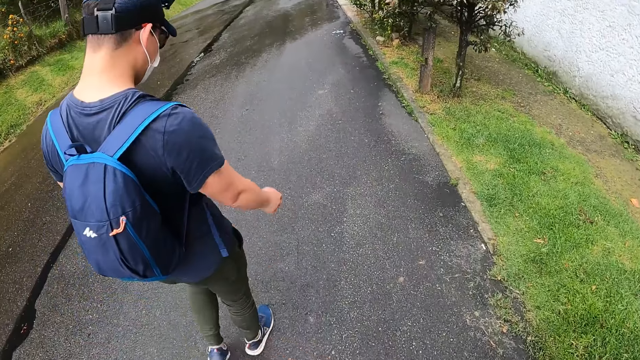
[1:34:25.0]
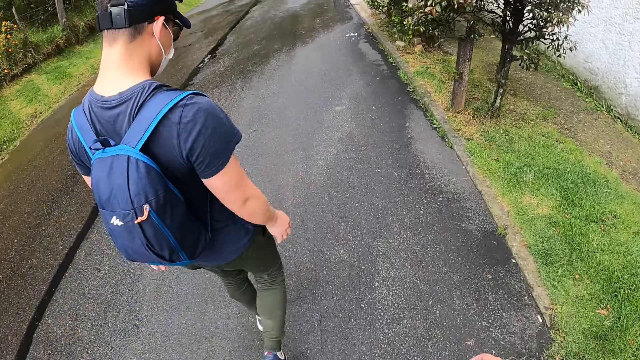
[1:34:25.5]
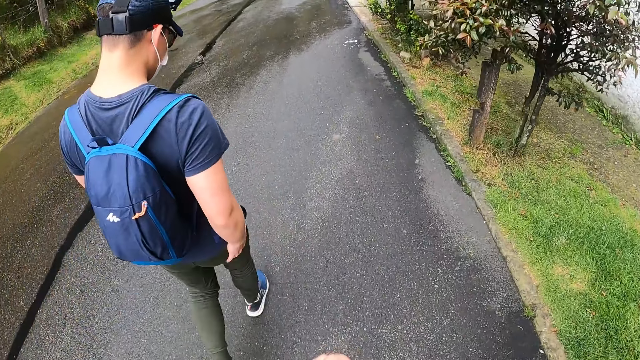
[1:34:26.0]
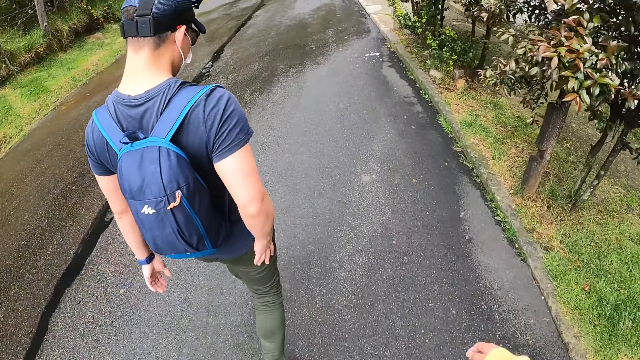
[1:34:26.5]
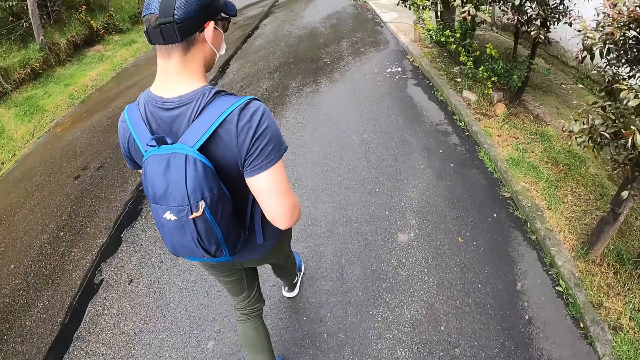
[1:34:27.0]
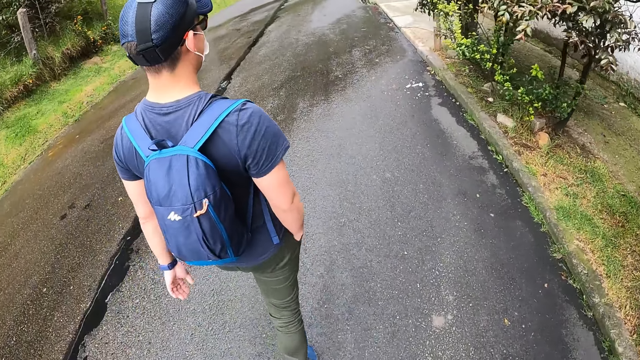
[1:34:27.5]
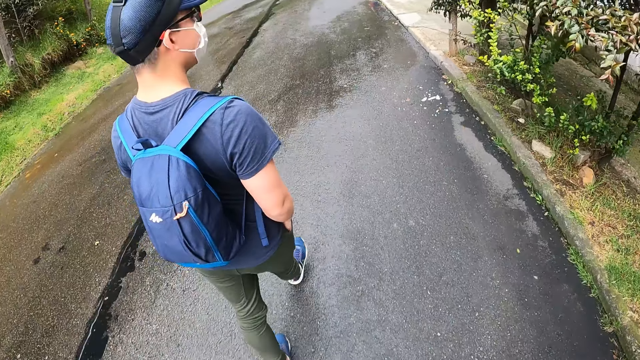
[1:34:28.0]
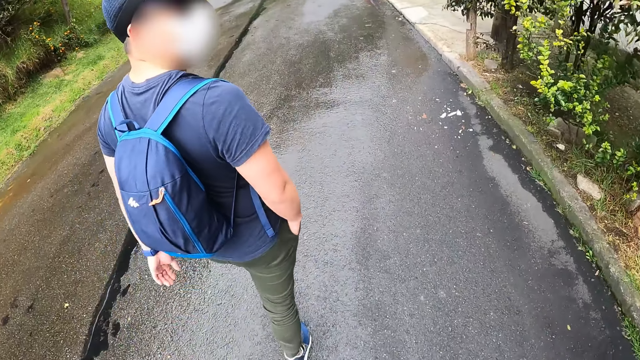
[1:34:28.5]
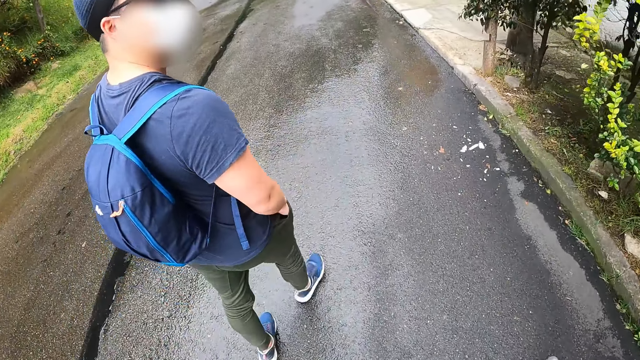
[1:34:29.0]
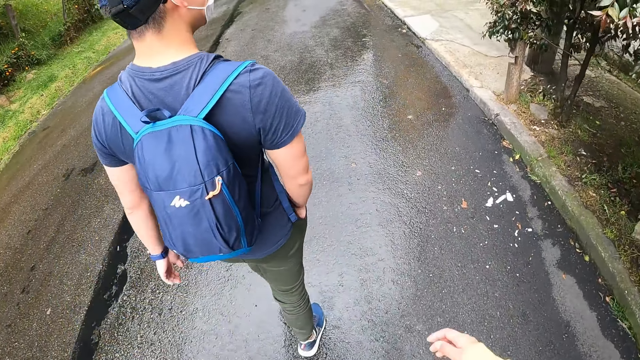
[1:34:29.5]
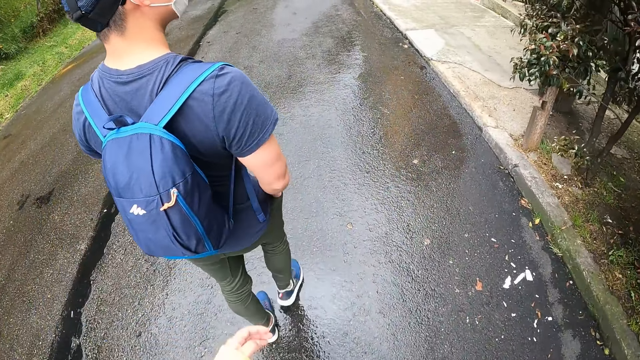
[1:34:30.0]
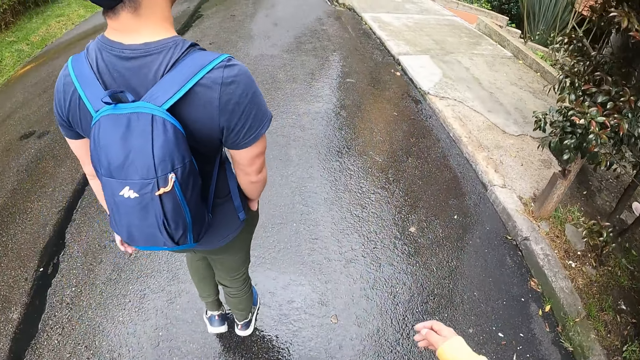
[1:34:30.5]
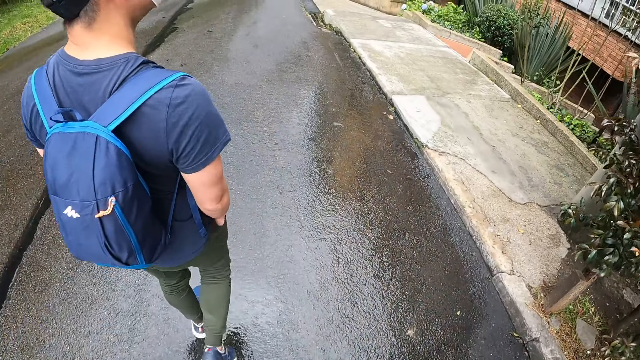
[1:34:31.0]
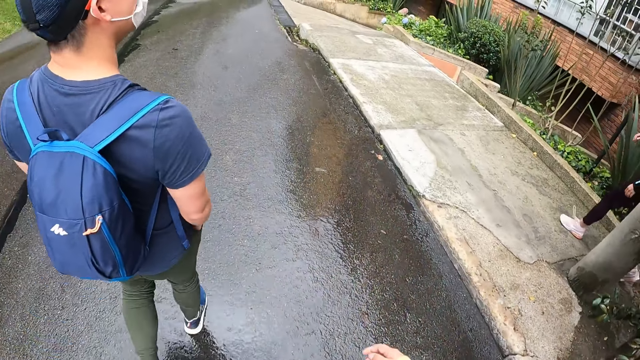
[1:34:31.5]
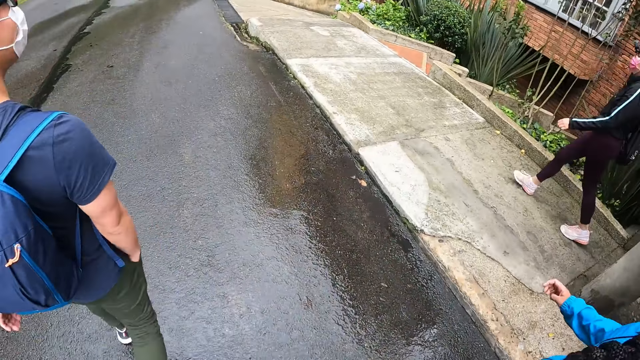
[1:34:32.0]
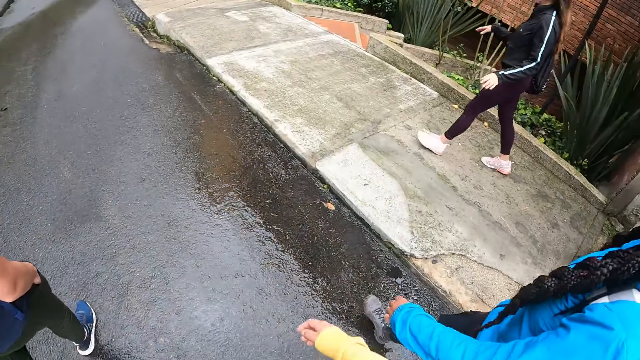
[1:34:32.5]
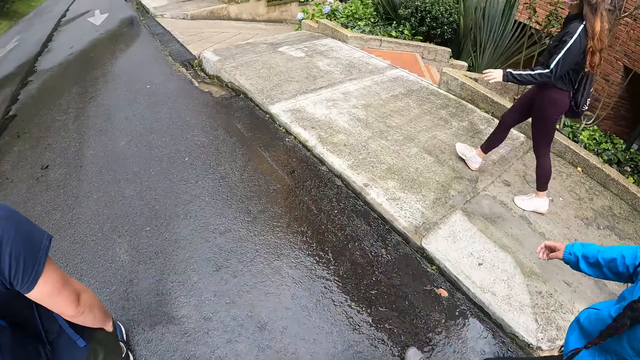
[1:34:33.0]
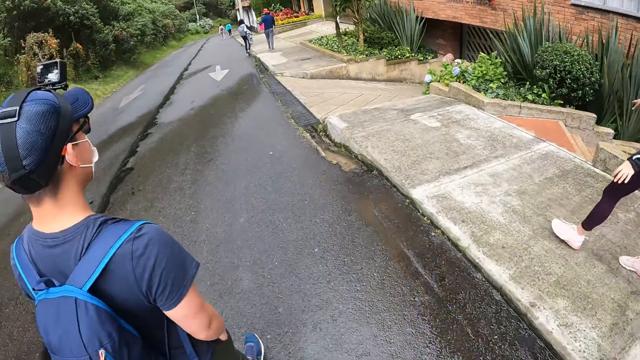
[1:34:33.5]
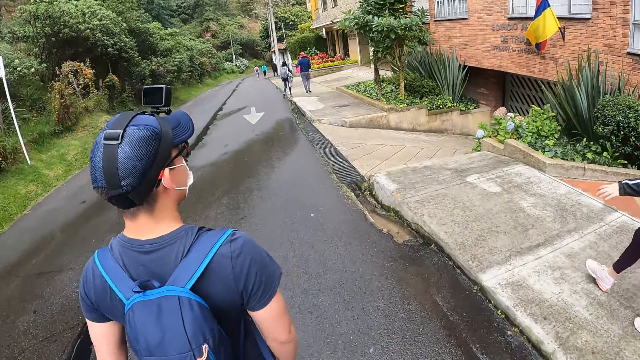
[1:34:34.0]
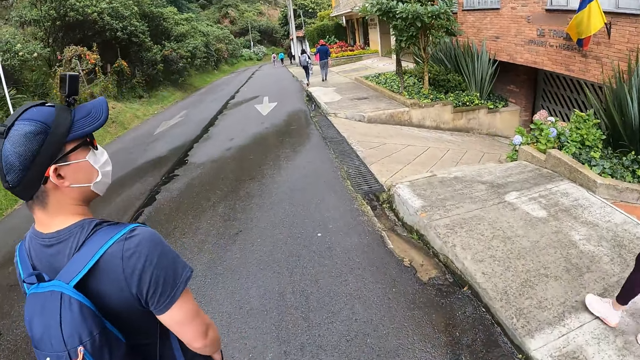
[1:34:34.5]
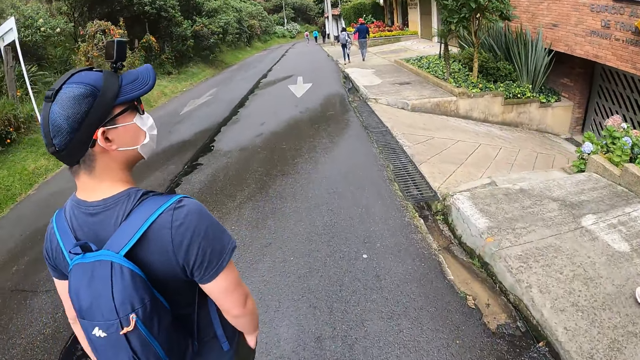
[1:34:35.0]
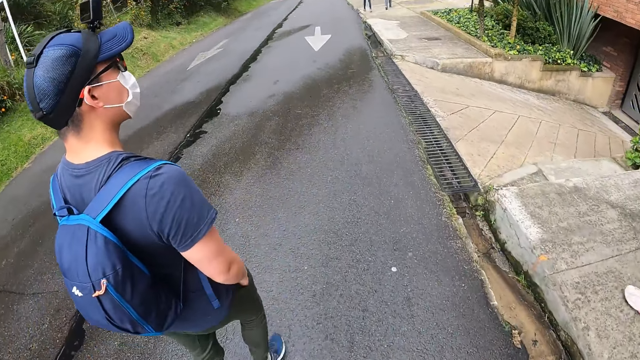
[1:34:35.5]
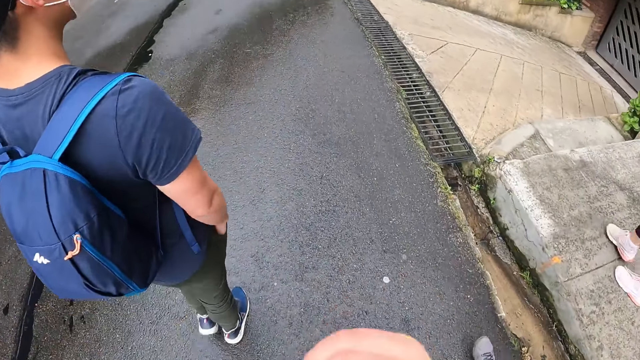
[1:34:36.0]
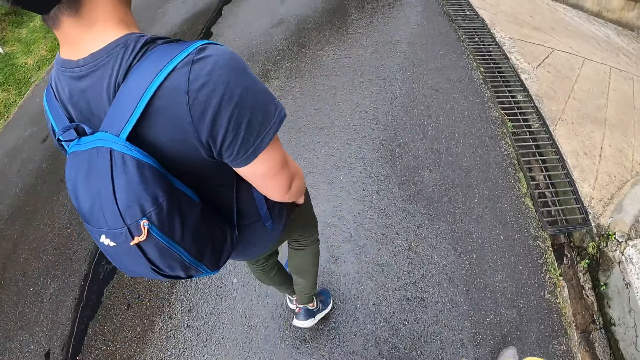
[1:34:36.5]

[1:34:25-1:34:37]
The man puts his right hand into his trouser pocket. A woman walks down the road. Another woman walks down the walkway.

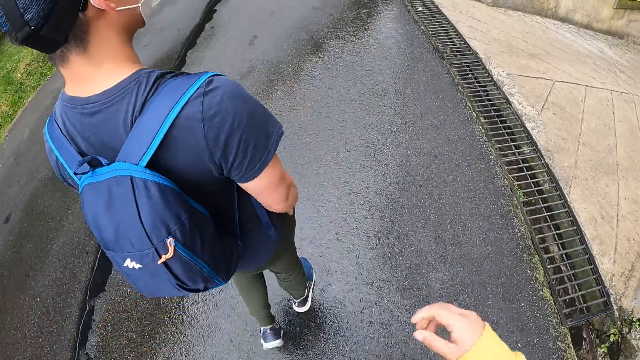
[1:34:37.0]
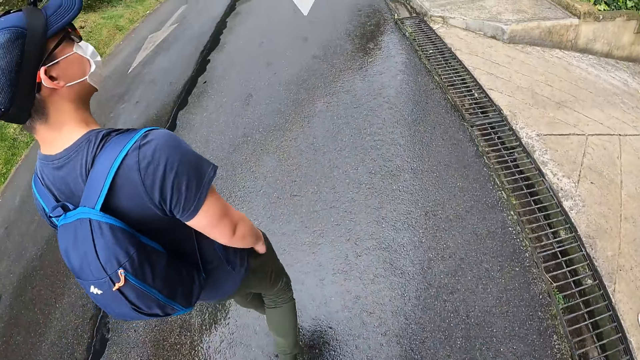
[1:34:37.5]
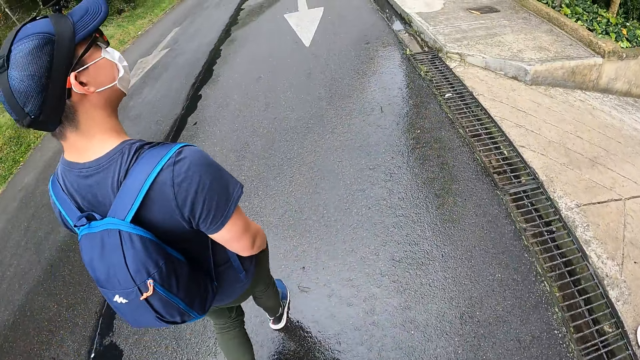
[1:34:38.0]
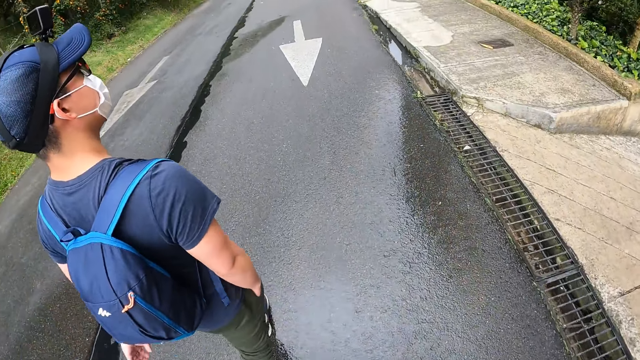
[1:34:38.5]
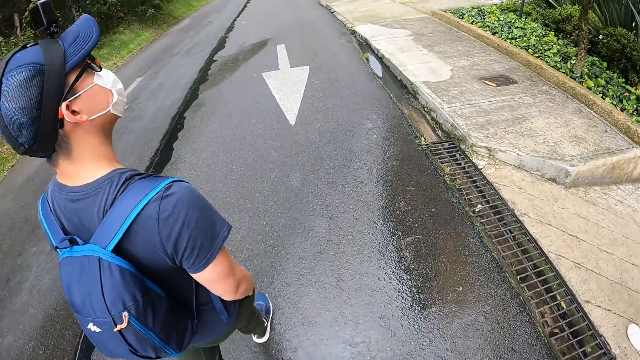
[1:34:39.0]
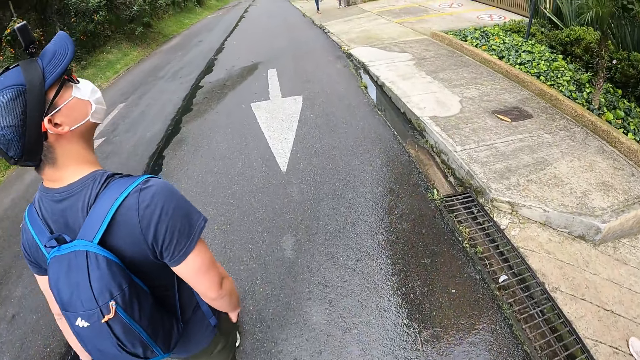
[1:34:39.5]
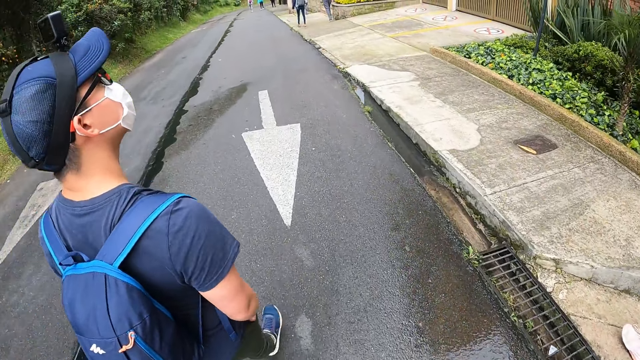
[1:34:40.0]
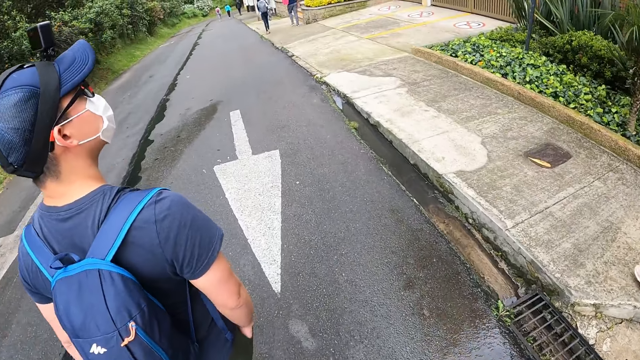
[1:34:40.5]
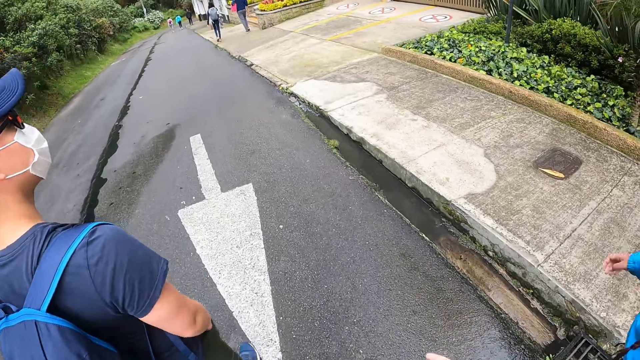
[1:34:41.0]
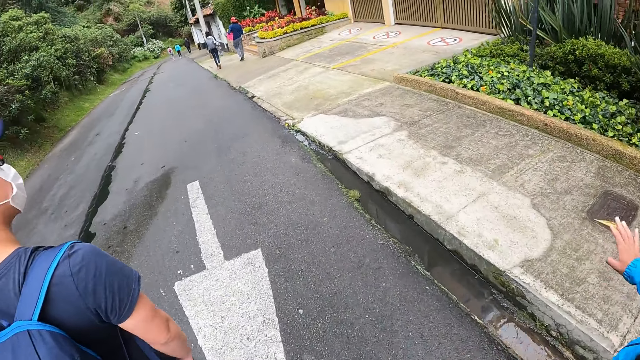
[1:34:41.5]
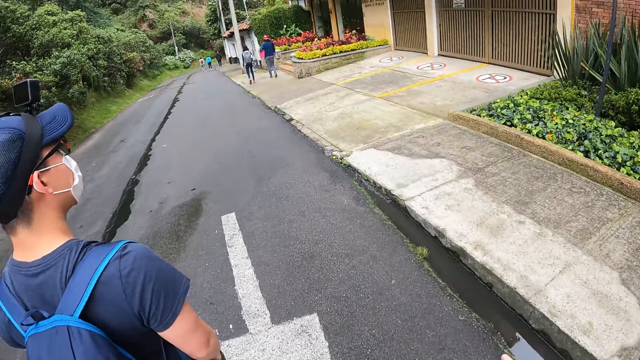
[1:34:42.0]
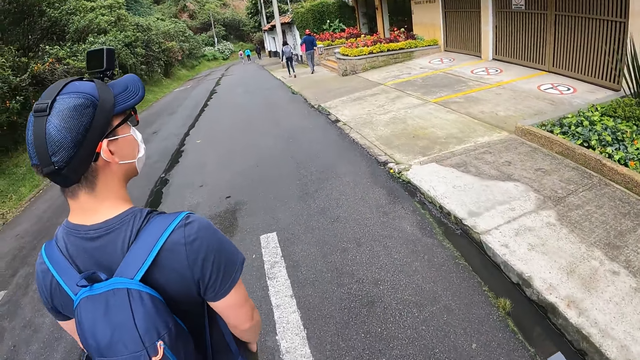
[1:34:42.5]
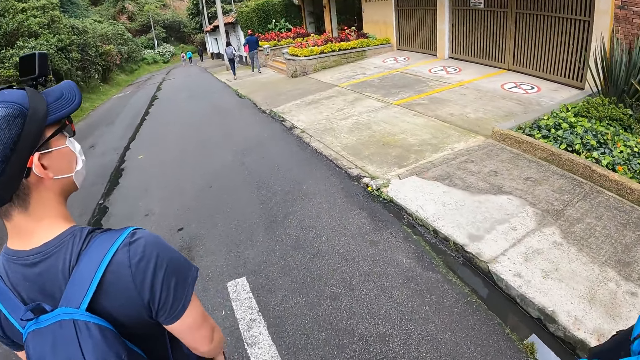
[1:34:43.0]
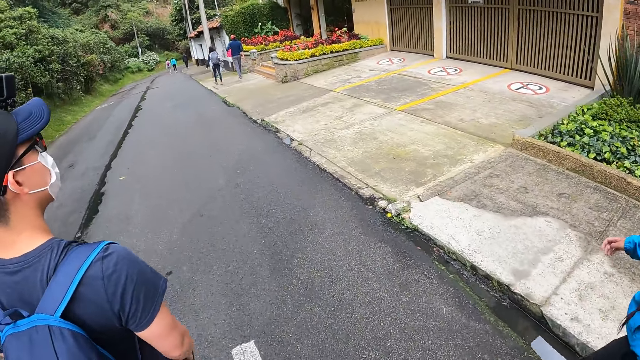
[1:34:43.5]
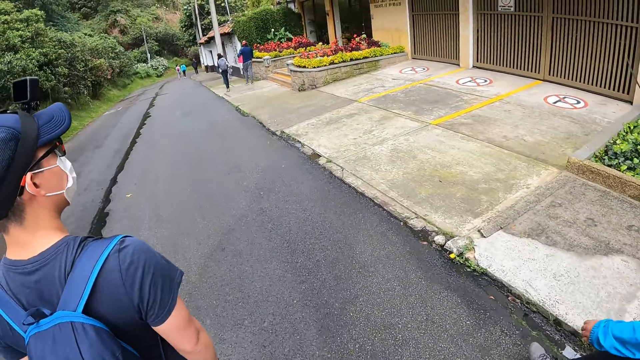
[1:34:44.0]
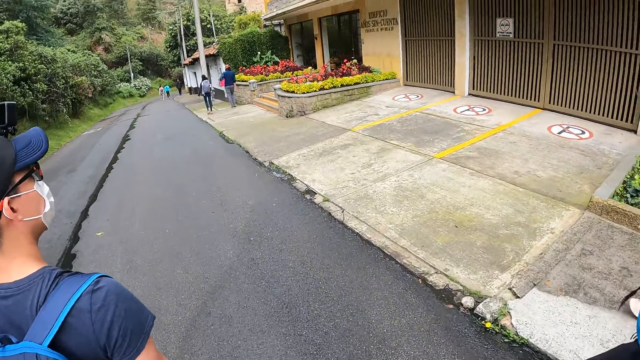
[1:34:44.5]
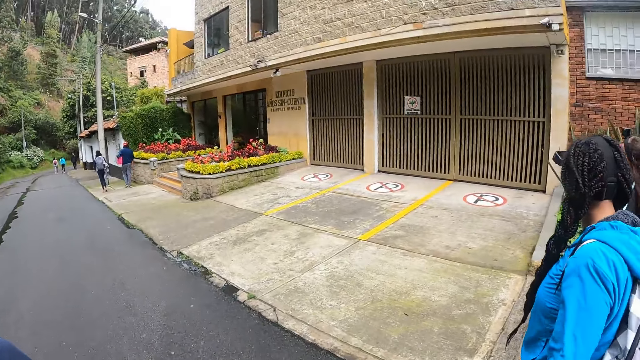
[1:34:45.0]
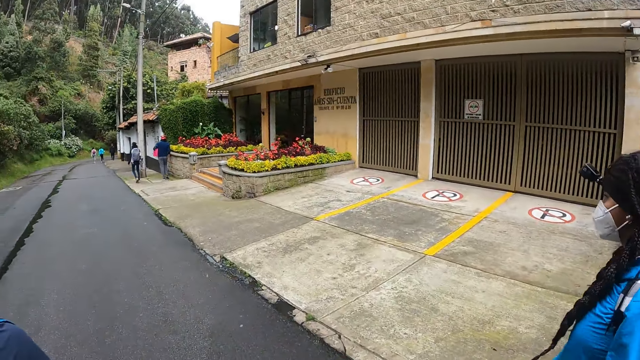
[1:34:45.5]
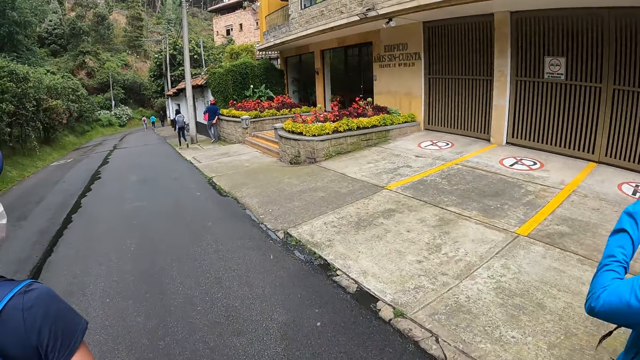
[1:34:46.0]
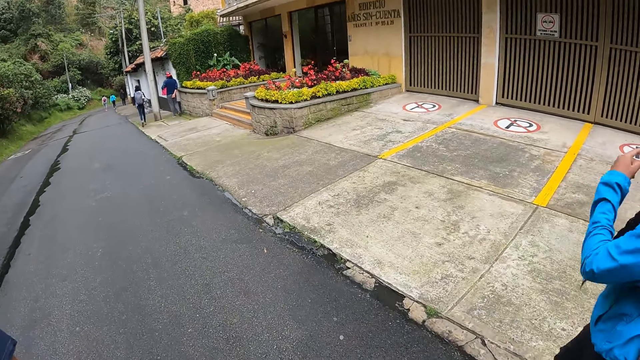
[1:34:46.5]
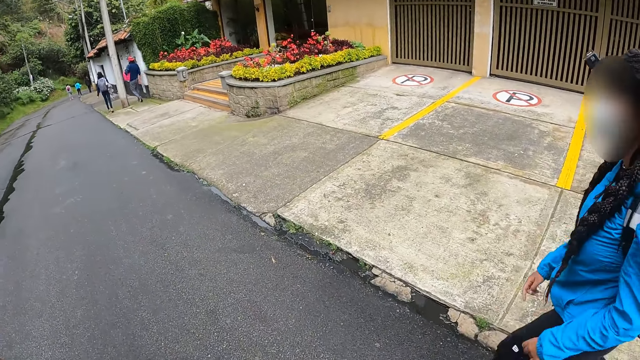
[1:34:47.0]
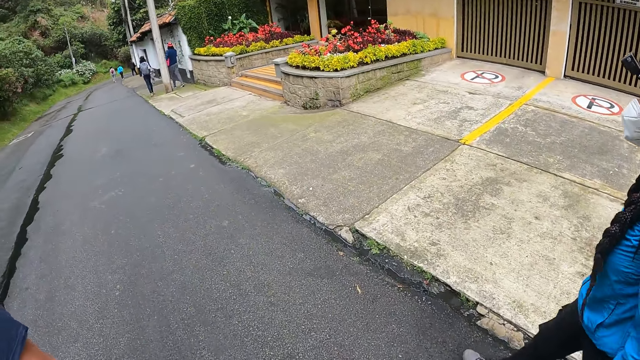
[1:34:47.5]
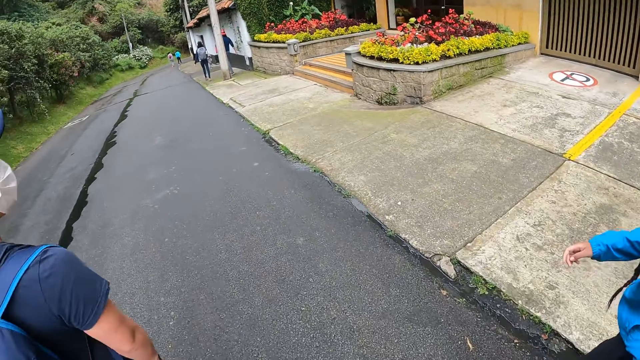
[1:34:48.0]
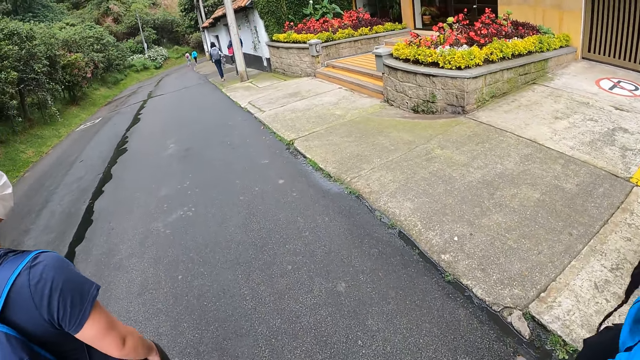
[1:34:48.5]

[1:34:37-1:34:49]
The camera wearer looks at the building. They look around. They look at a person.
